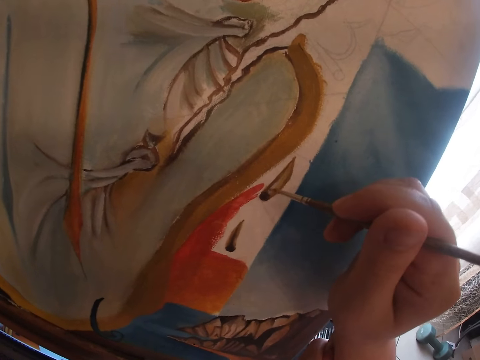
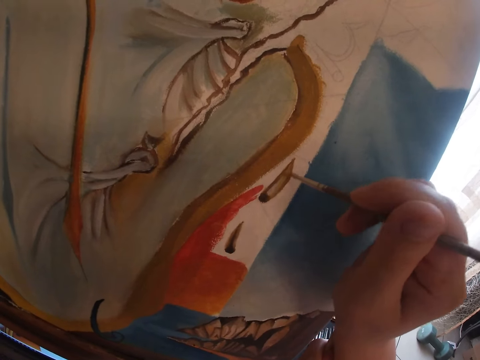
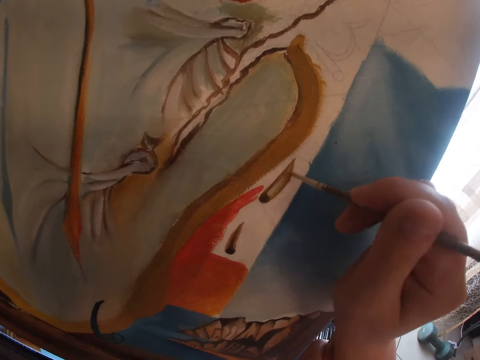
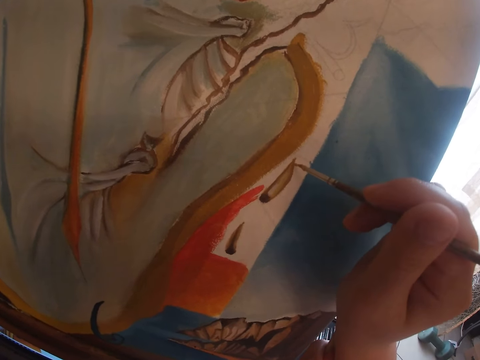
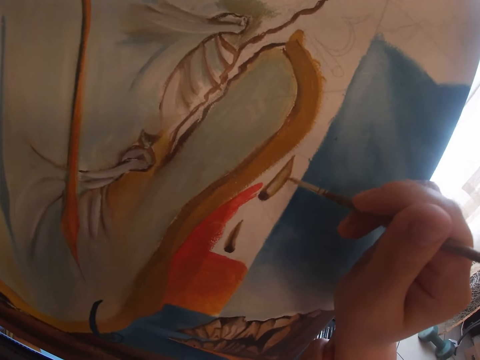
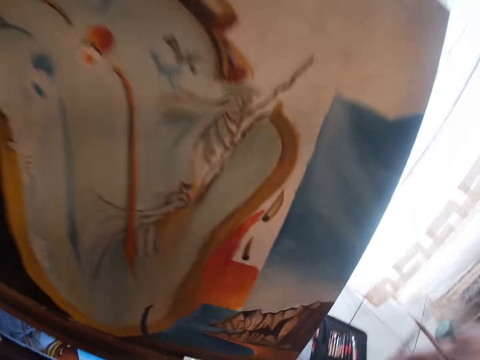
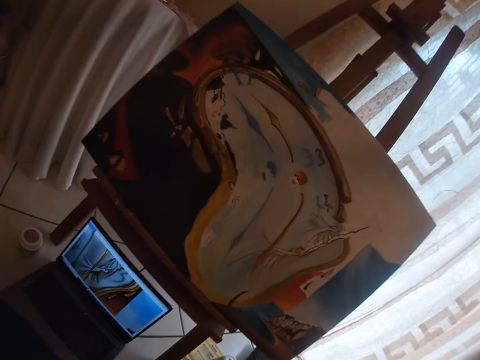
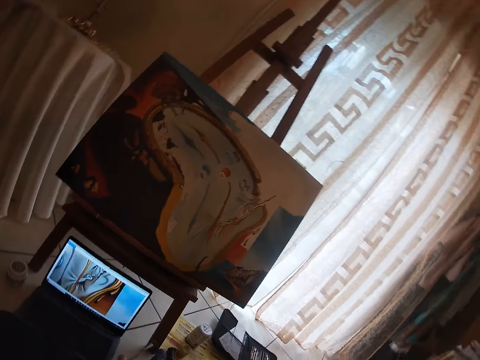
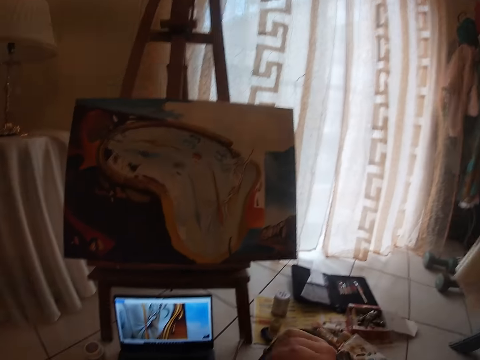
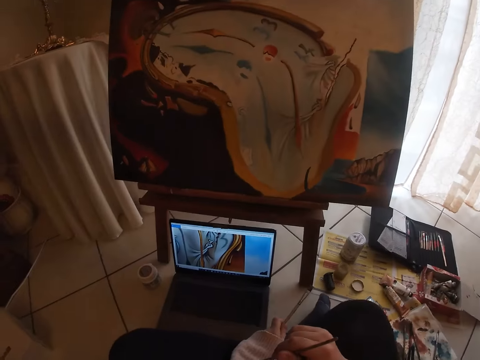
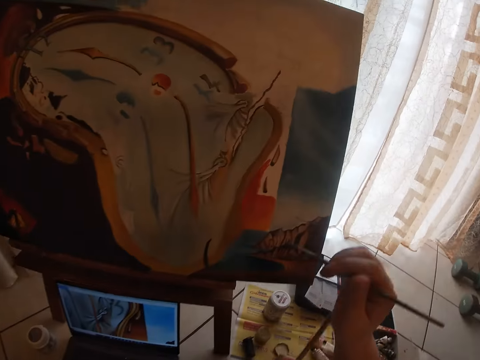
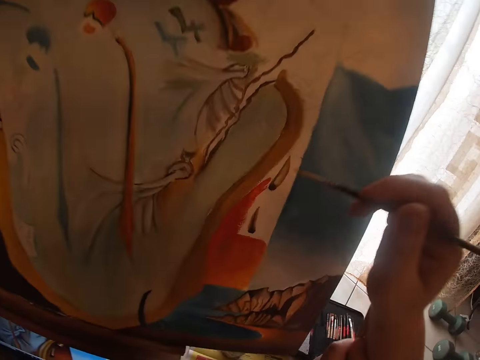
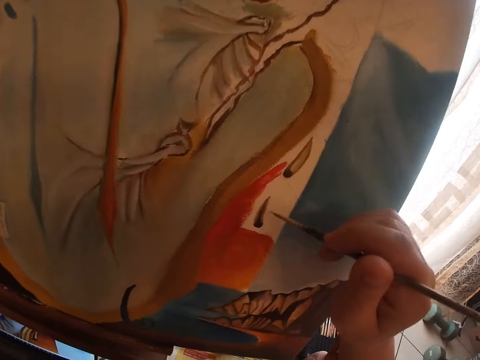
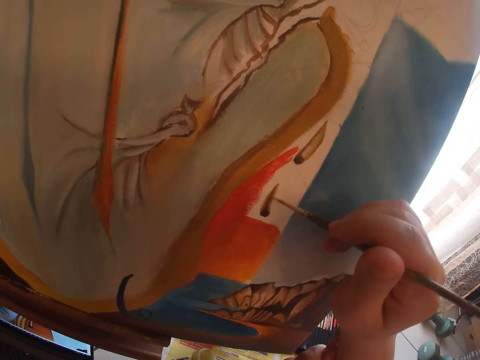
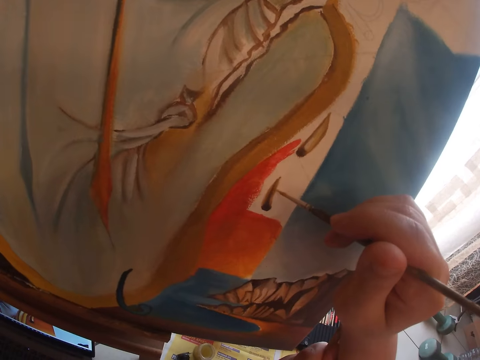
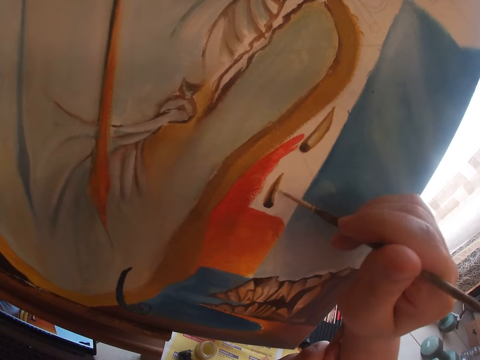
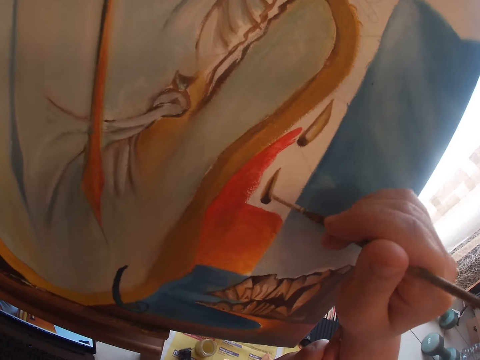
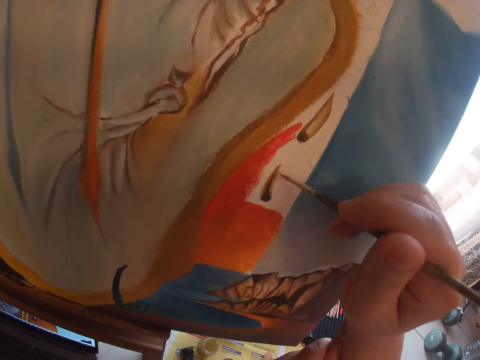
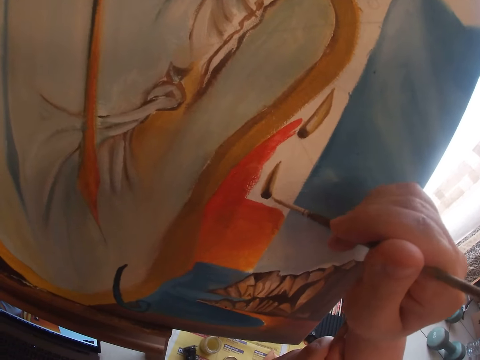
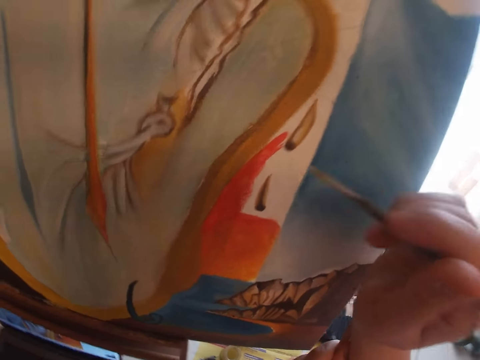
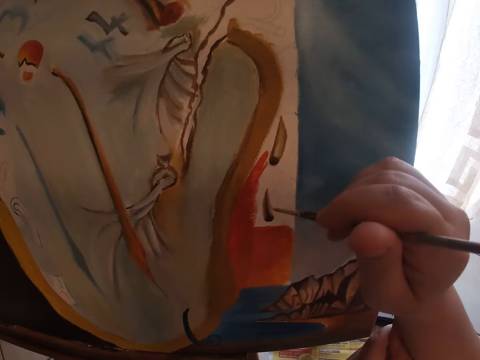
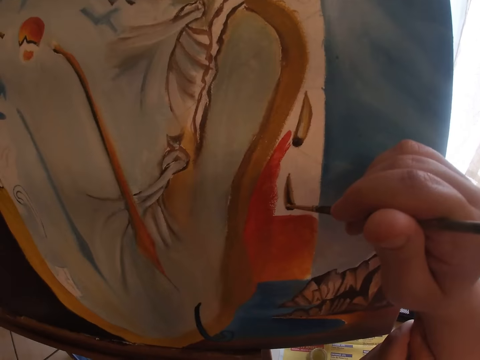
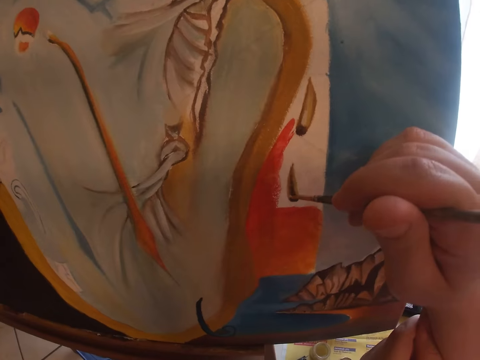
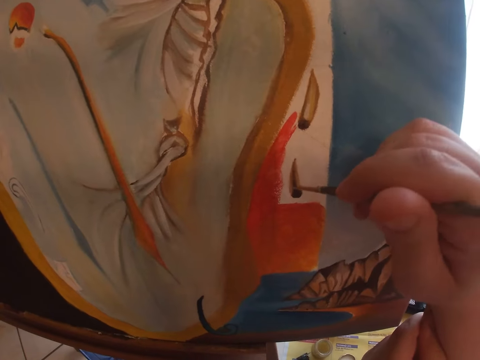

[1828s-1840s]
The camera wearer stops painting. They paint the drawing.

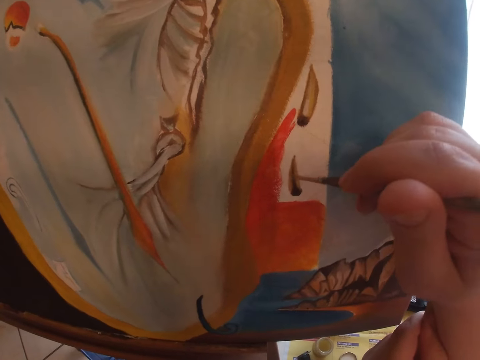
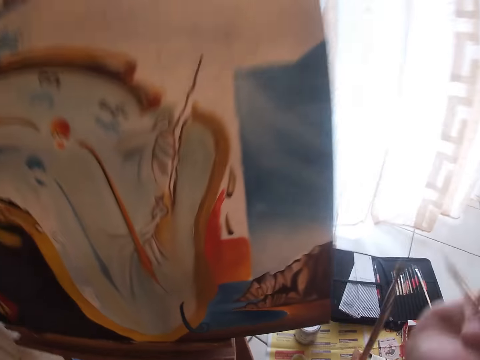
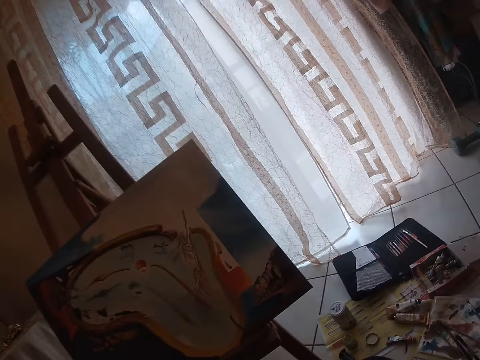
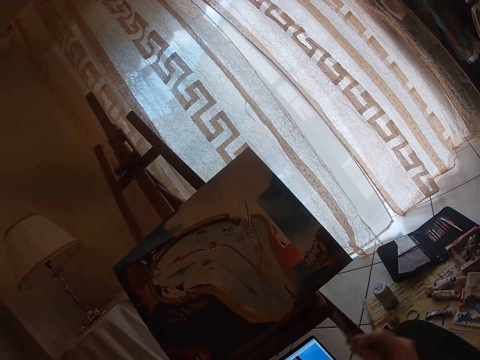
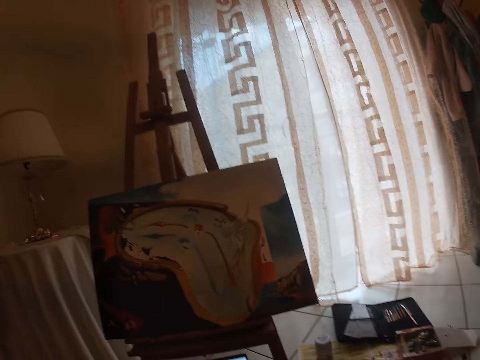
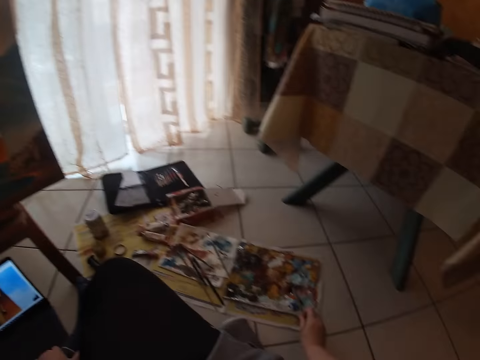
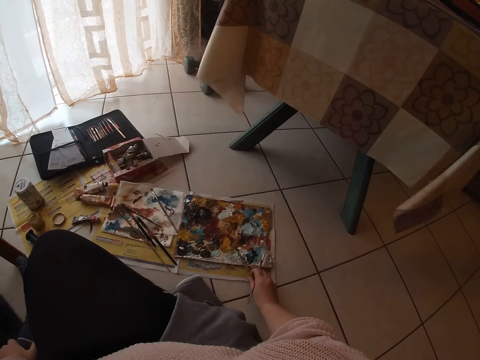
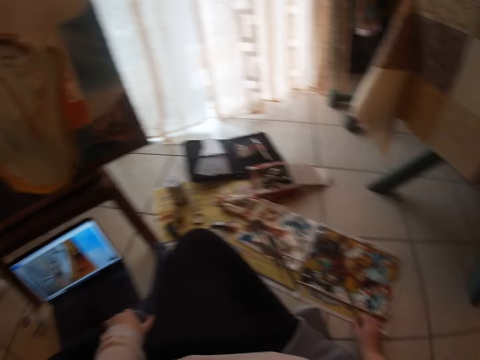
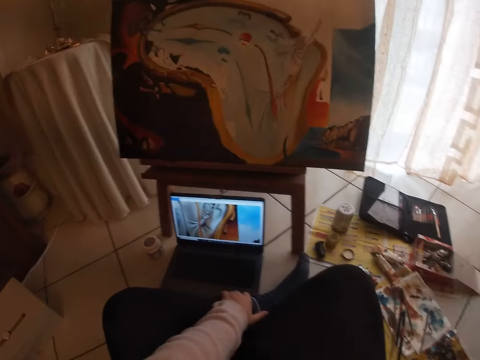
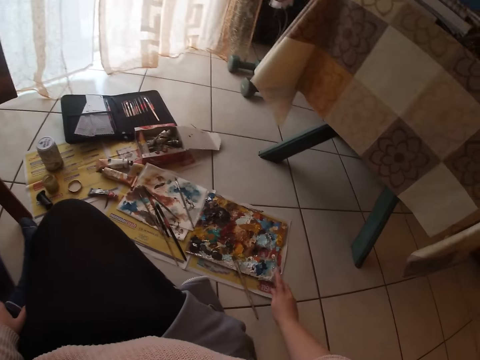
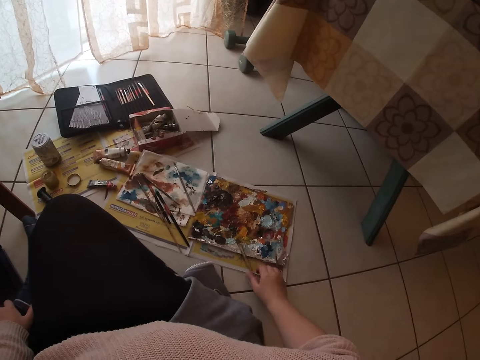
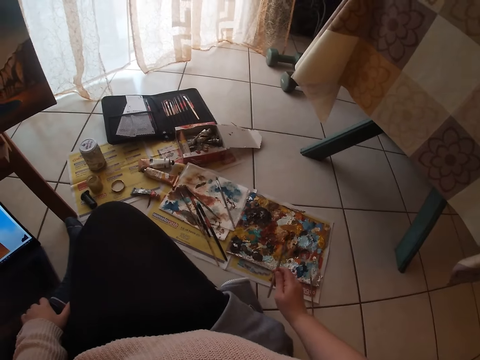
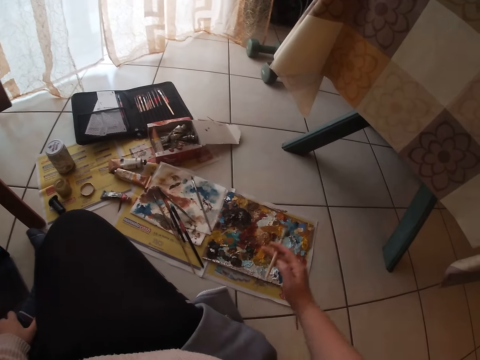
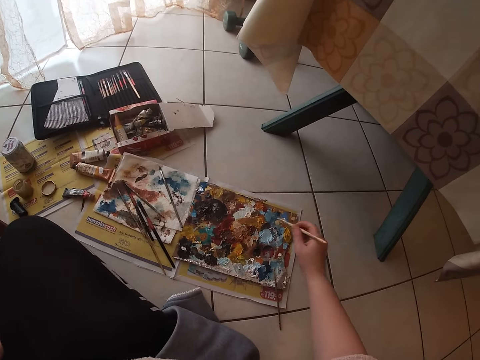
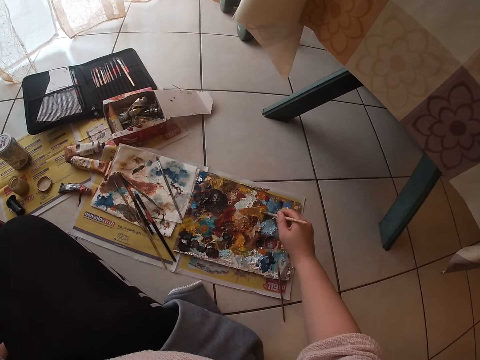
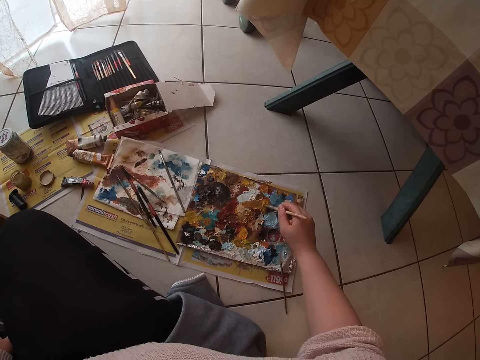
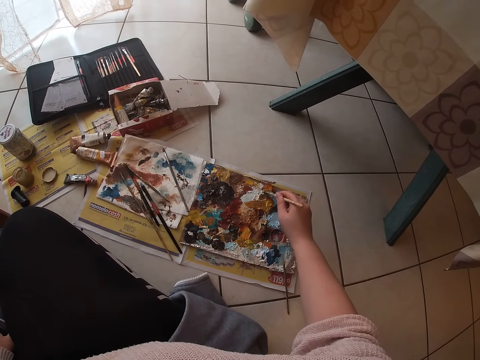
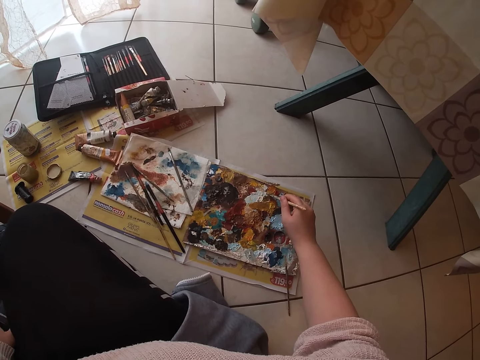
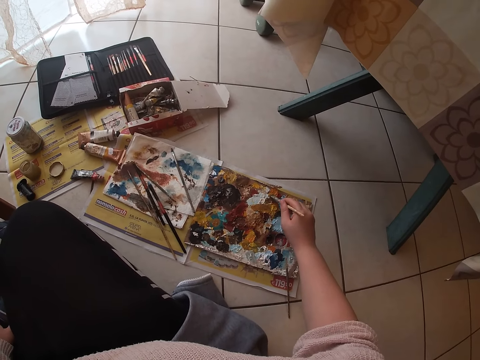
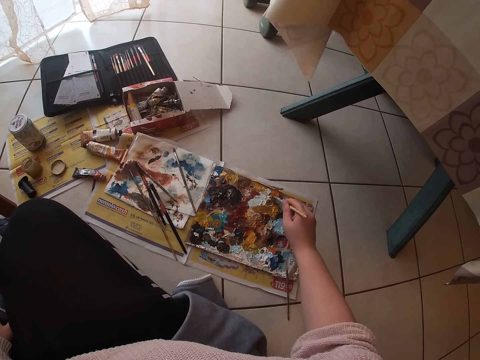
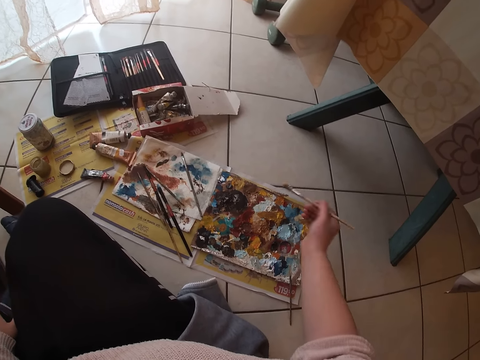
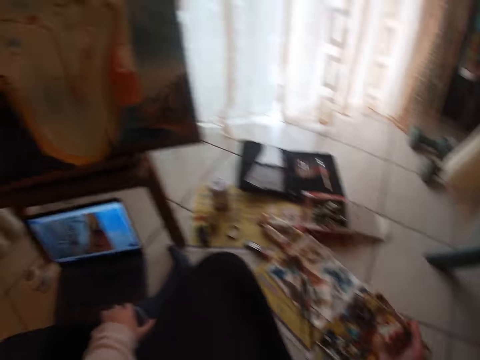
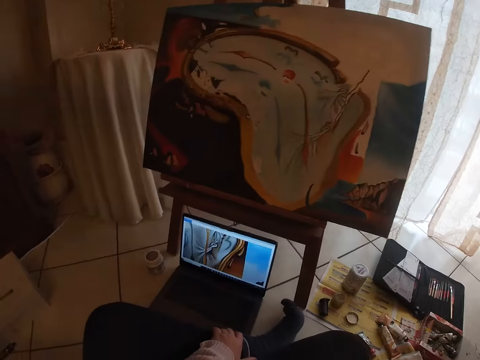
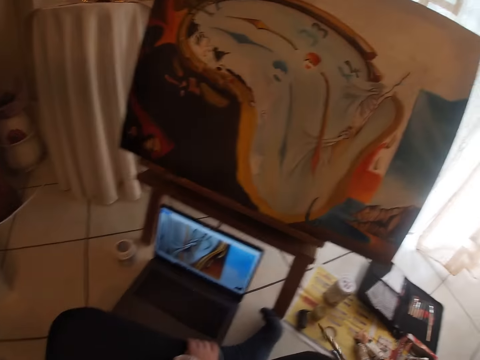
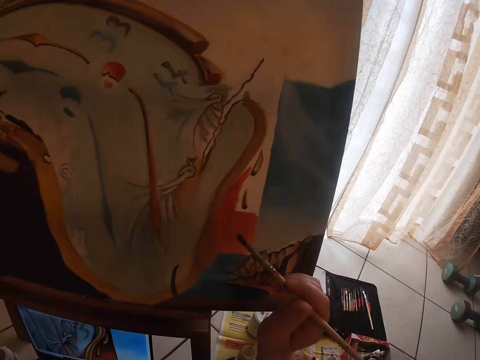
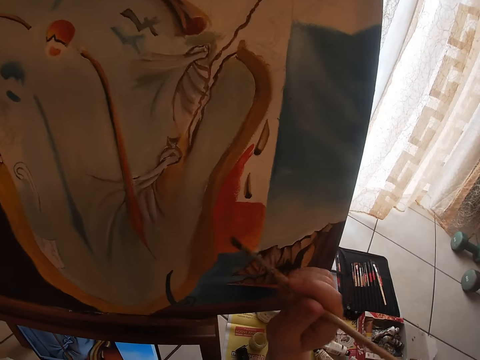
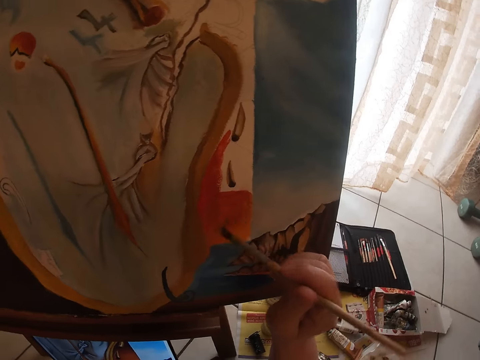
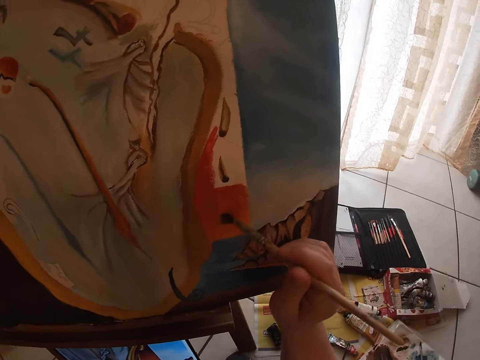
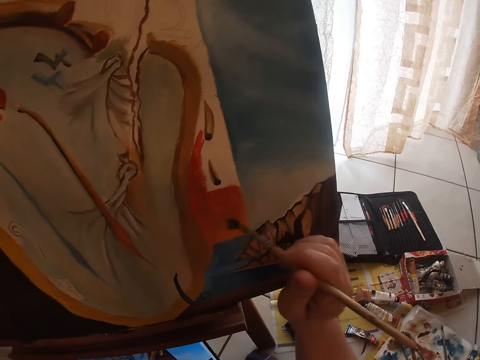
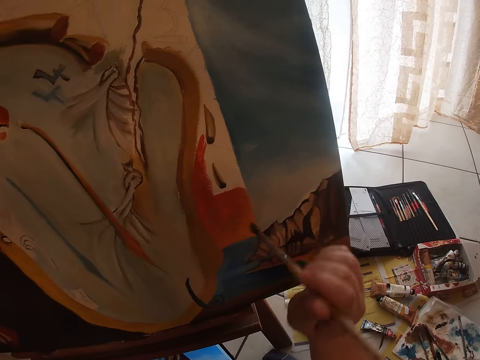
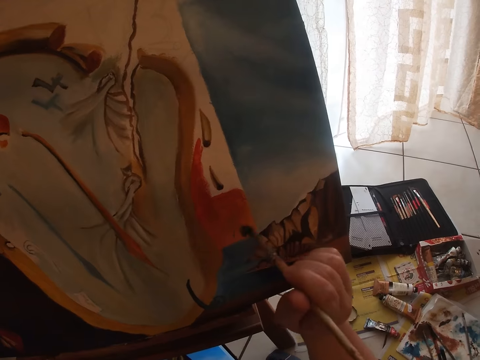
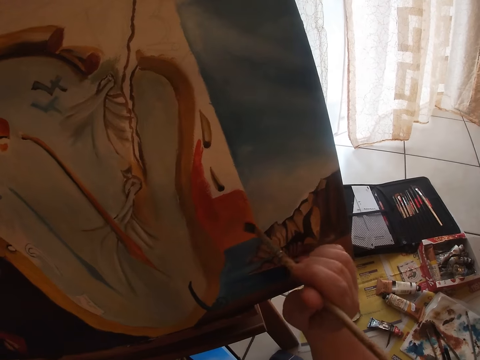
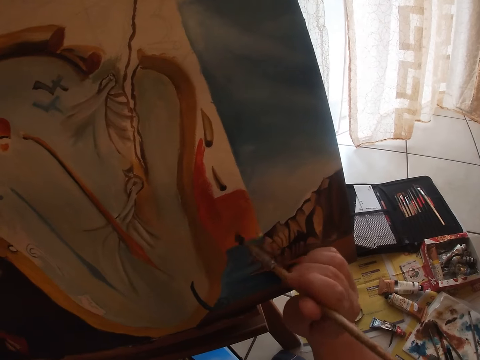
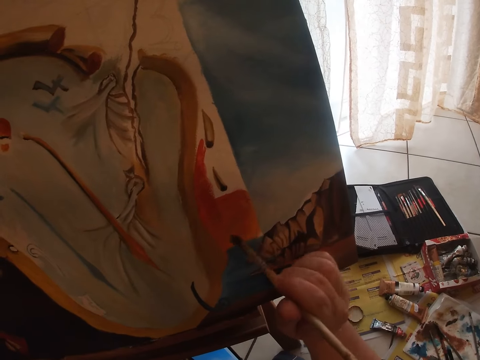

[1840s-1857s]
The camera wearer stops painting the picture. She drops the brush in her left hand on the floor. She places the paint brush on the board. She moves the sable brush on the floor. She drops the sable brush on the floor. She picks up another paint brush. She dabs paint on the palettes with the small detail brush. She rubs the paint brush on the board. She paints the portrait on the canvas.
